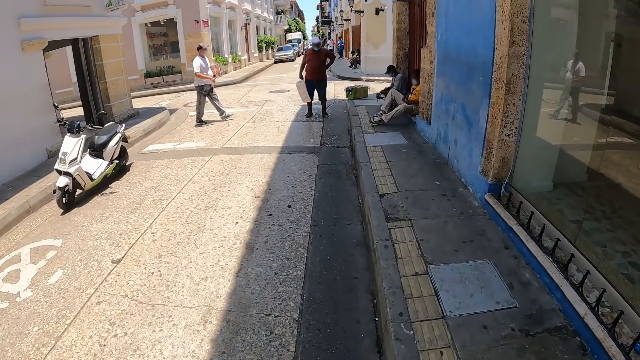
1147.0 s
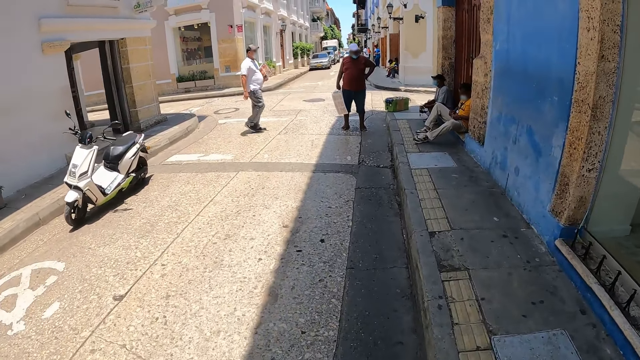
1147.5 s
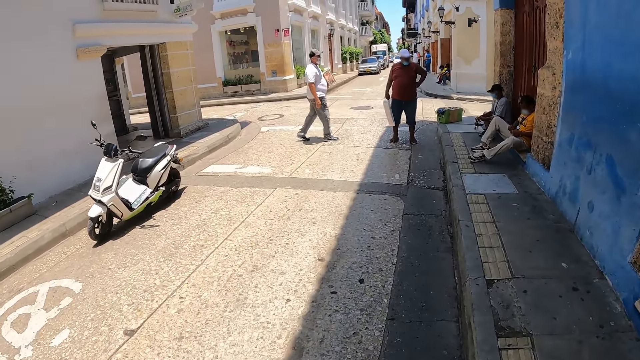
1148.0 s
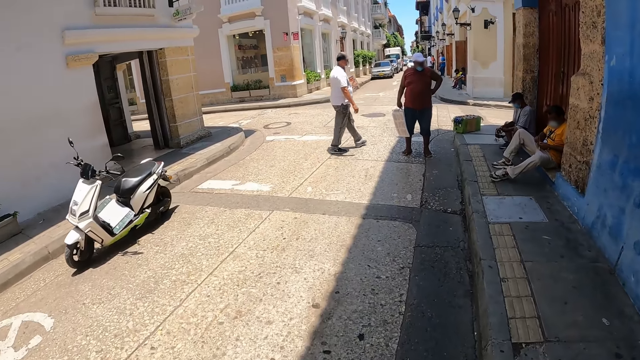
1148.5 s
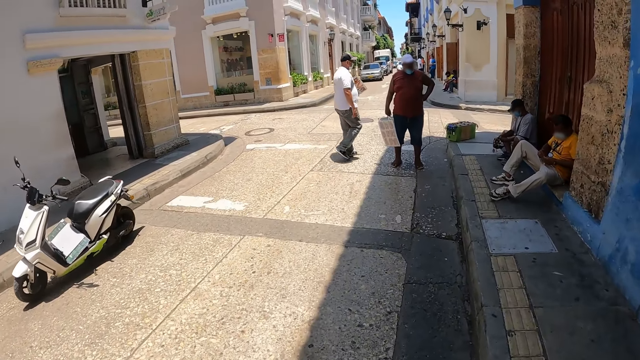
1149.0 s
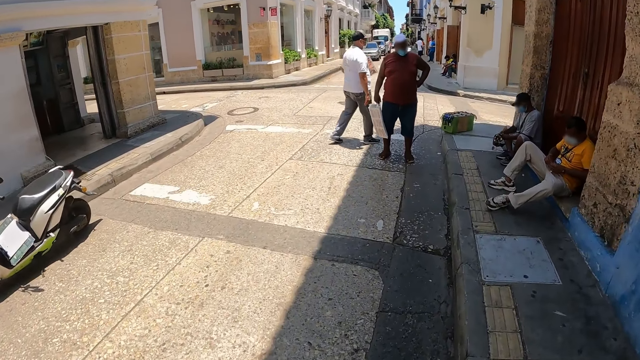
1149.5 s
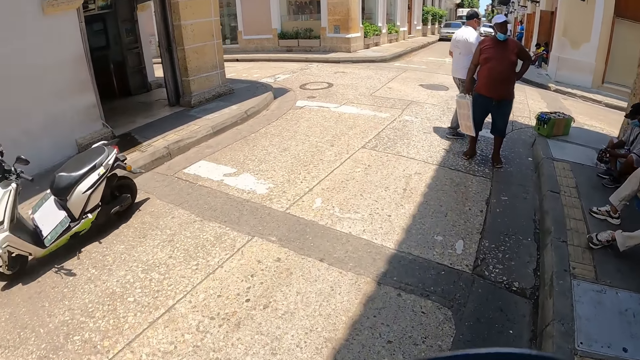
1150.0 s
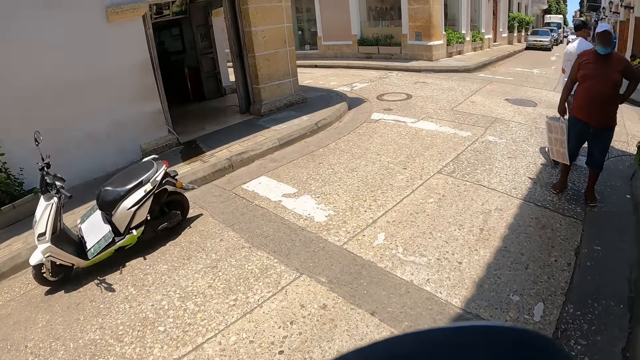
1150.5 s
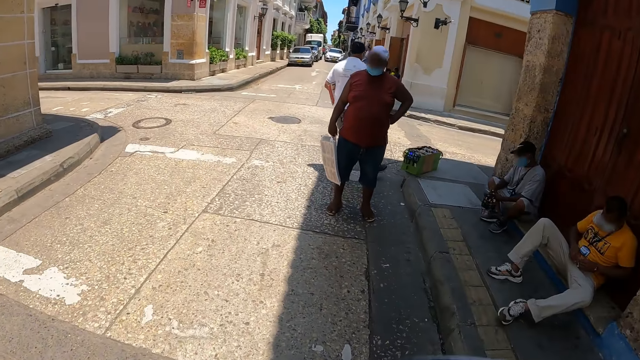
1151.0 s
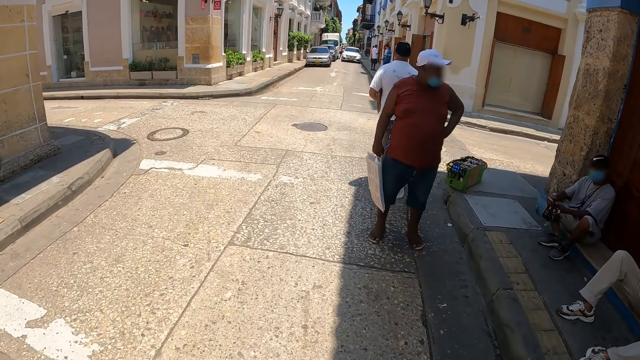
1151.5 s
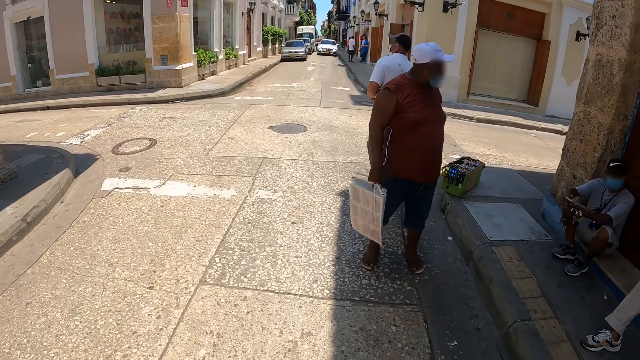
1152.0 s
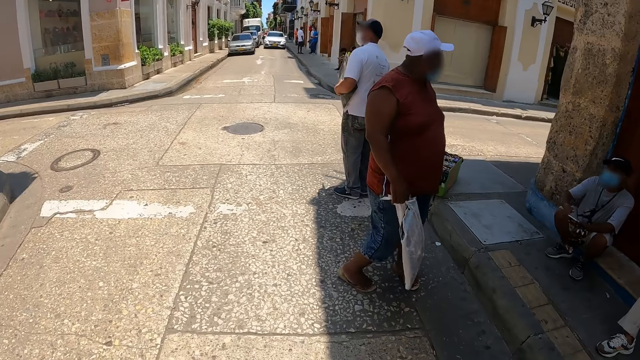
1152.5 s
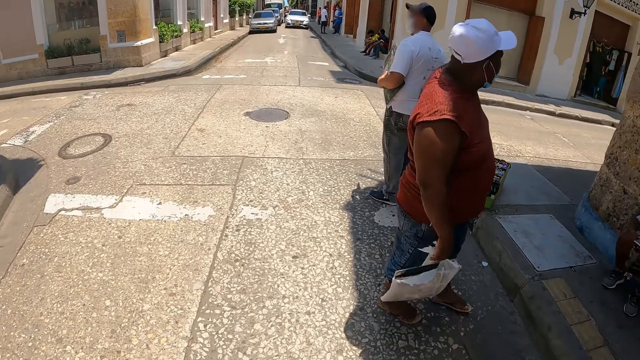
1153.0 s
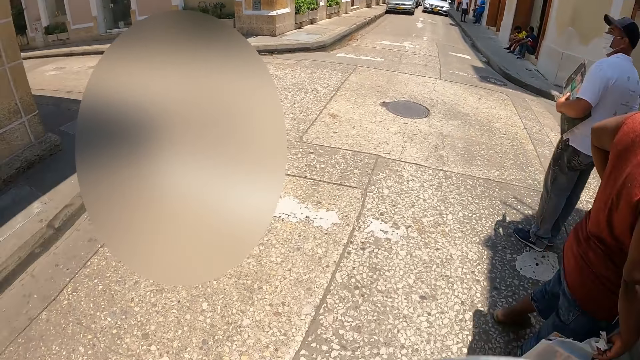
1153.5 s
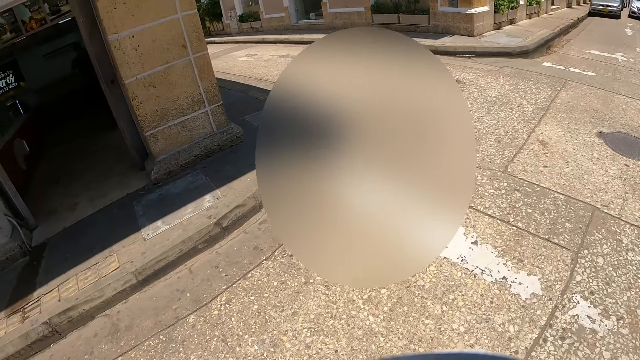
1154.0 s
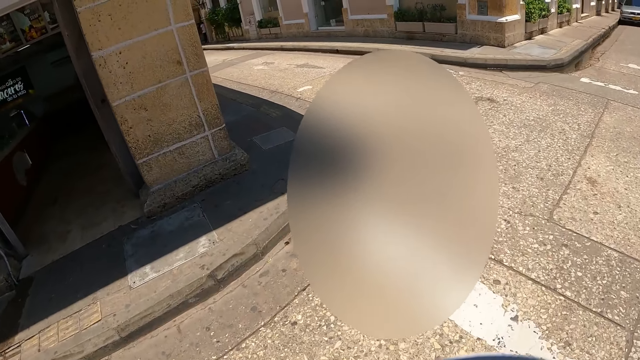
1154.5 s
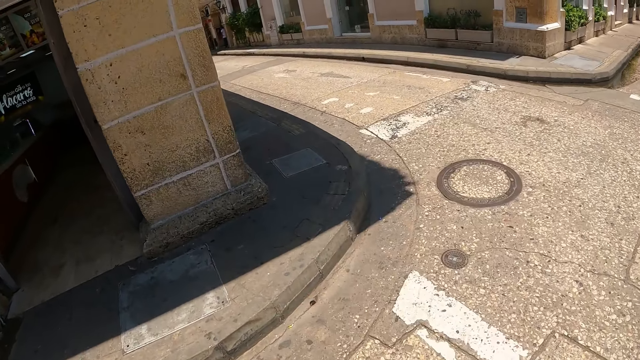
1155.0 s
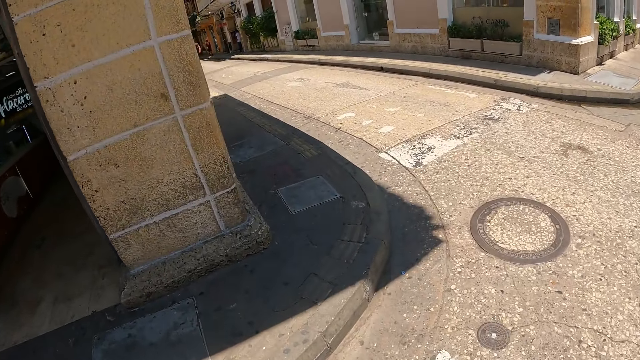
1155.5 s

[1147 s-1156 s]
The camera wearer looks at the motorcycle. They look around. They walk on the road.

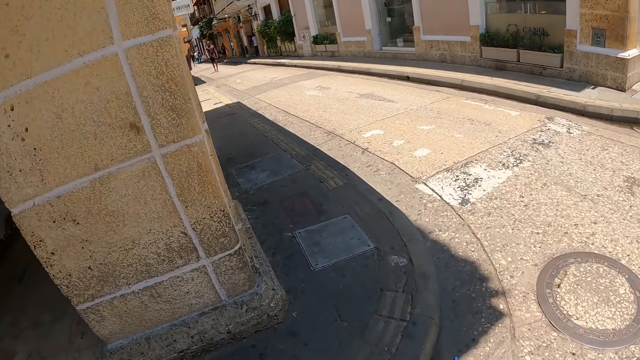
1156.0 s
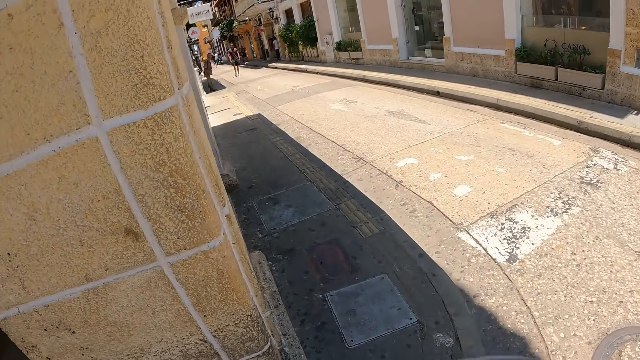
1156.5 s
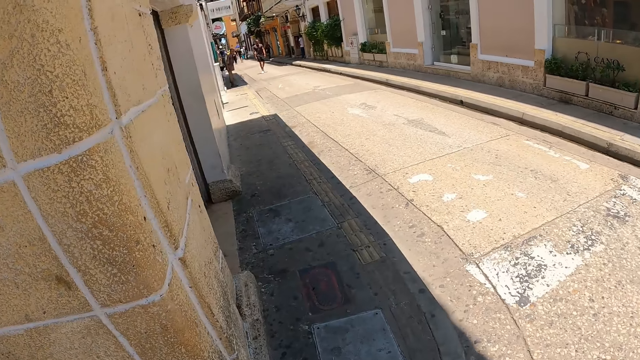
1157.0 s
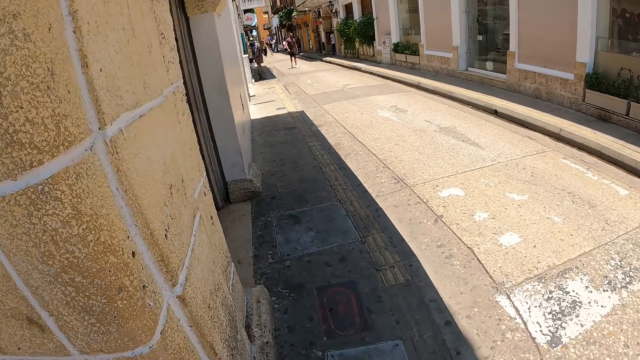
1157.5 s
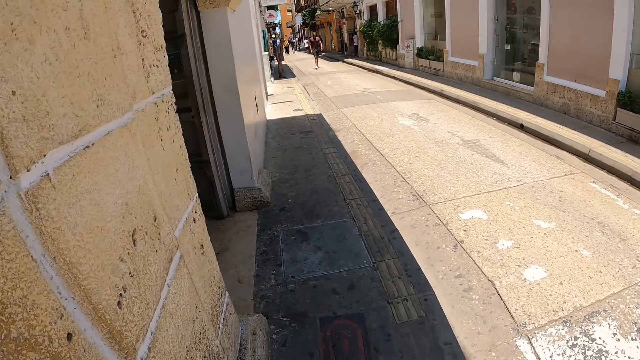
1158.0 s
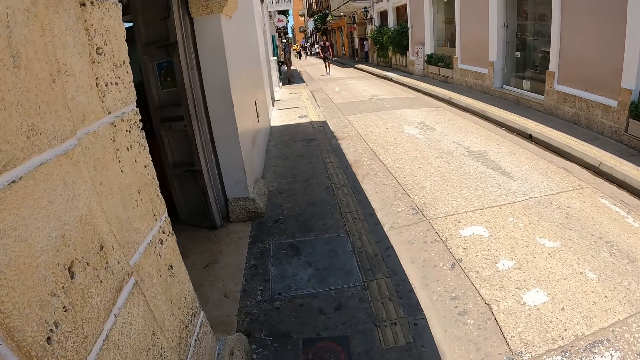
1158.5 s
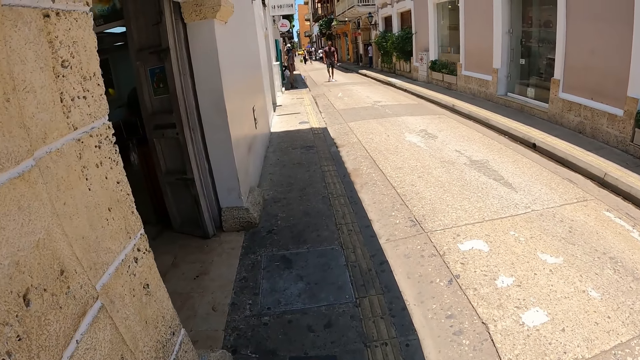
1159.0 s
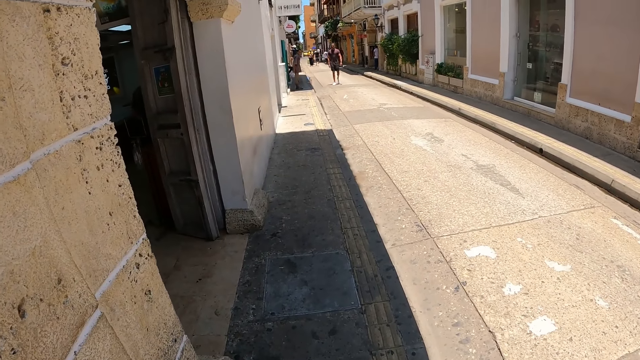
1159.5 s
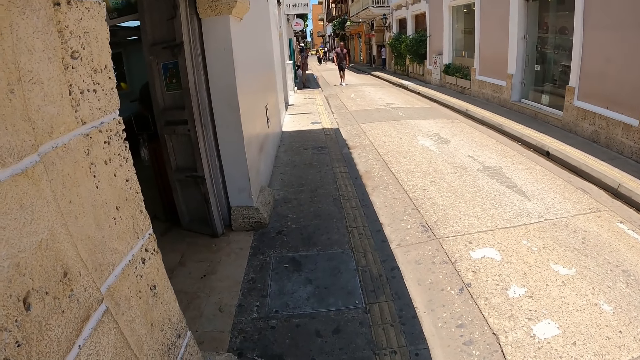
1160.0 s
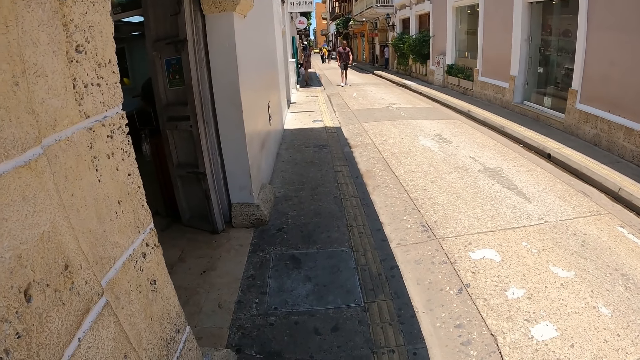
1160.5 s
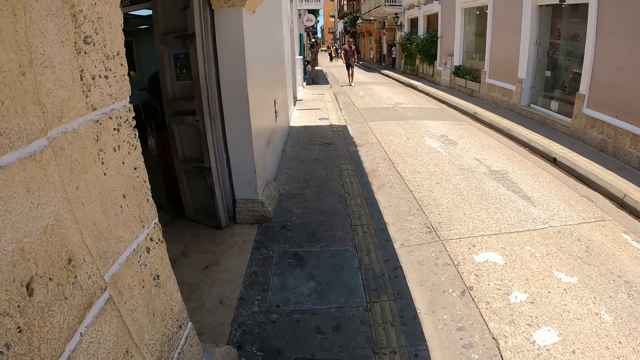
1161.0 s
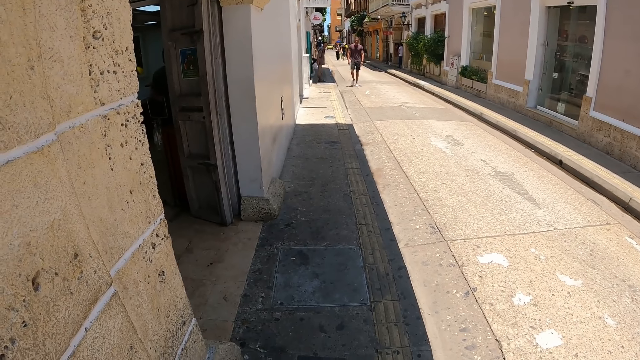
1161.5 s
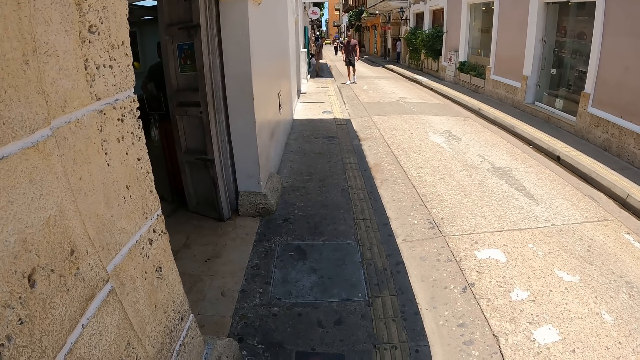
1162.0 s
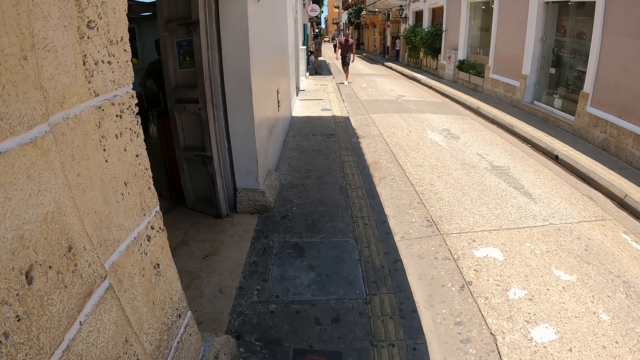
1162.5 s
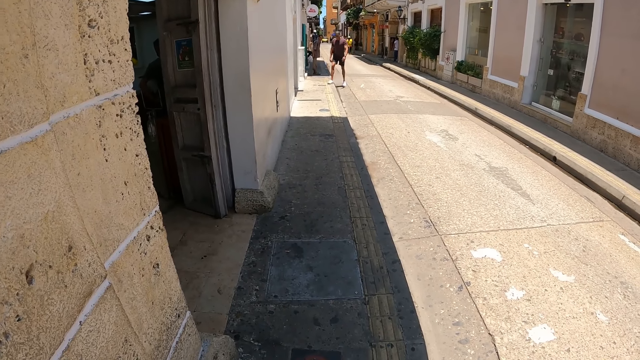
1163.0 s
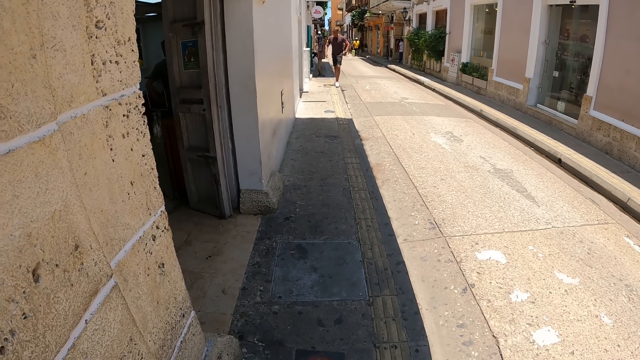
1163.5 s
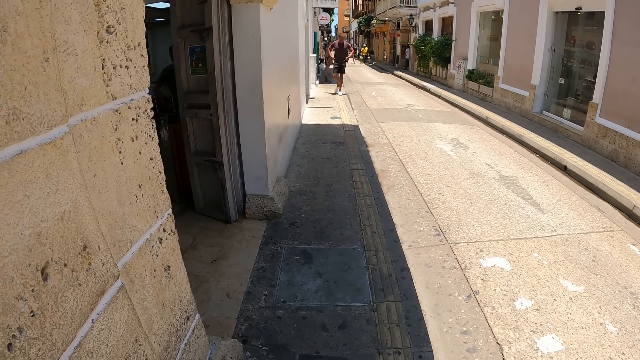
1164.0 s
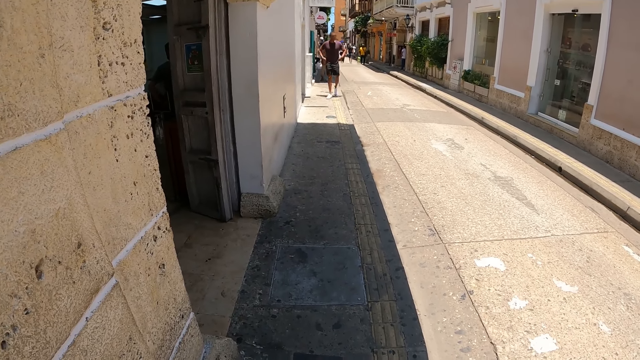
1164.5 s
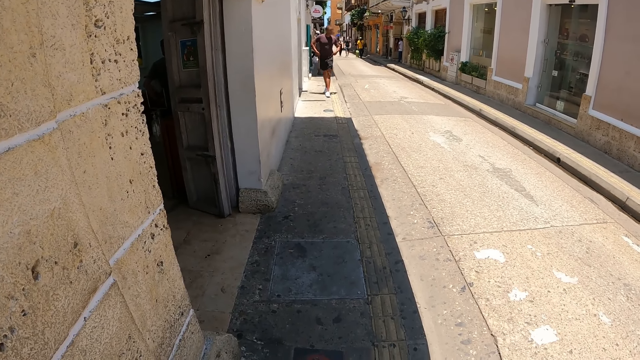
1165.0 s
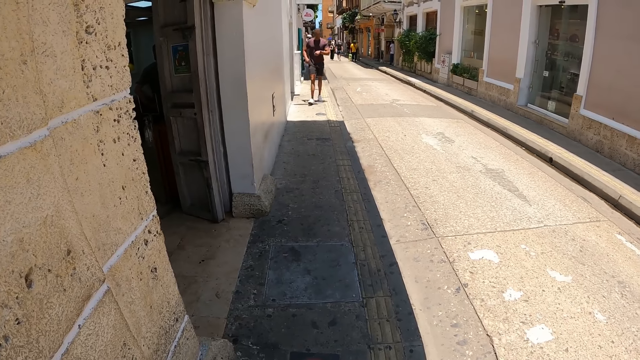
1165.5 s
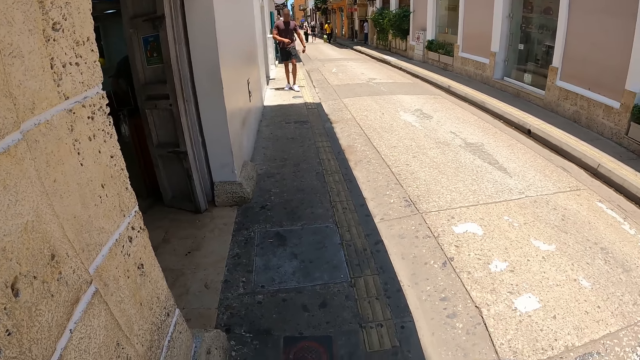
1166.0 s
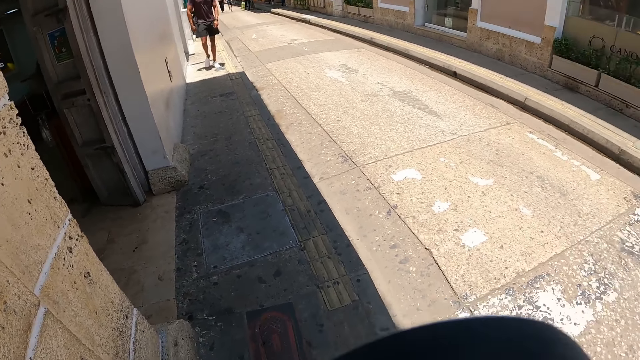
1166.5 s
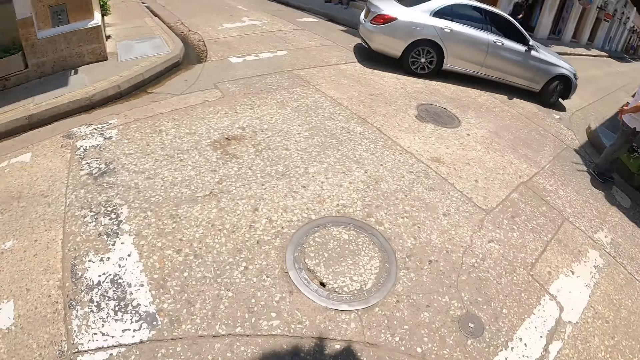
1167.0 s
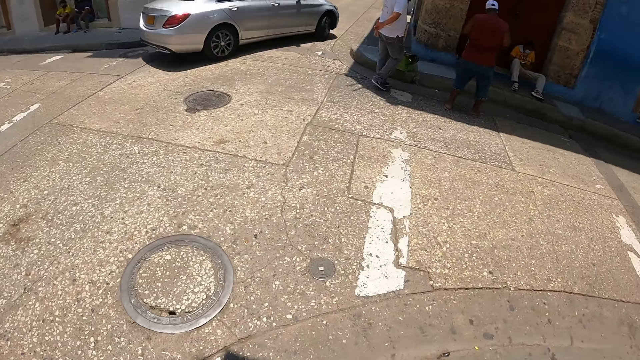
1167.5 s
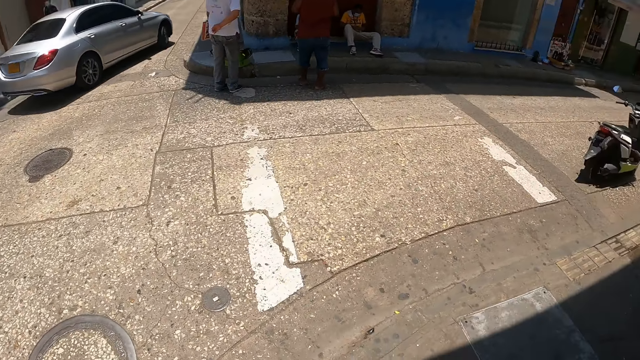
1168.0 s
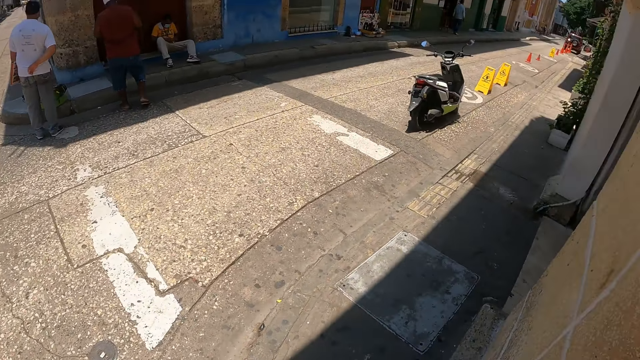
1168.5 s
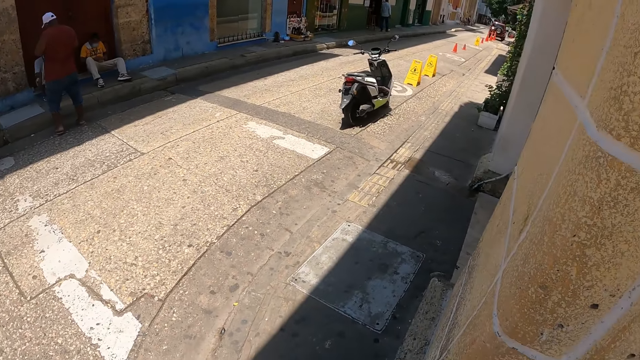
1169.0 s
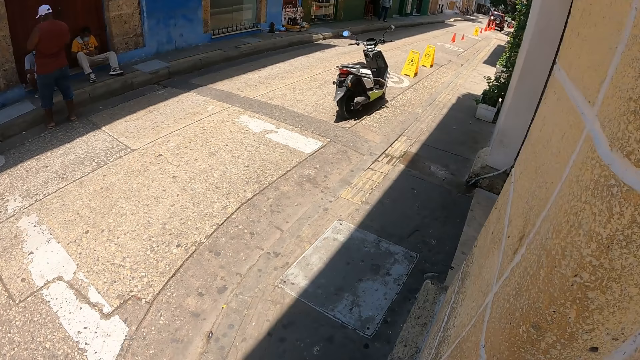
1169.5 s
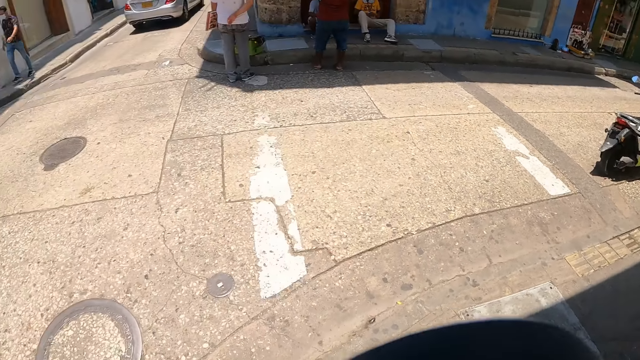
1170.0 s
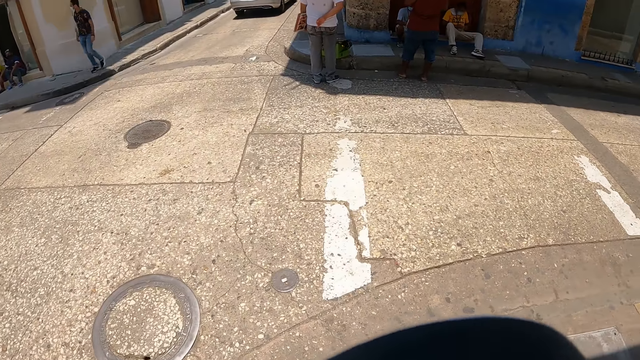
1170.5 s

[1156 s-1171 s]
The camera wearer walks on the pathway. They look at a man. They look around.
